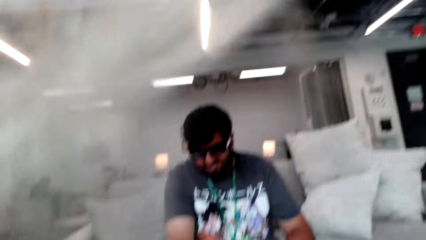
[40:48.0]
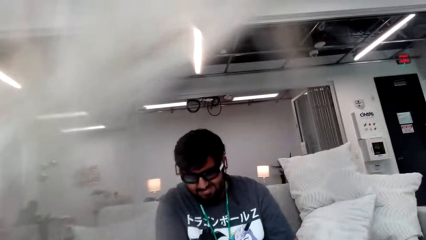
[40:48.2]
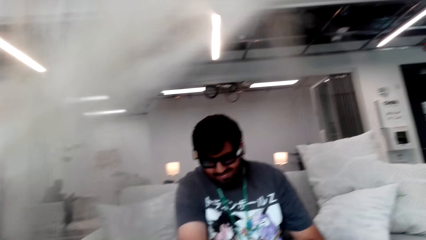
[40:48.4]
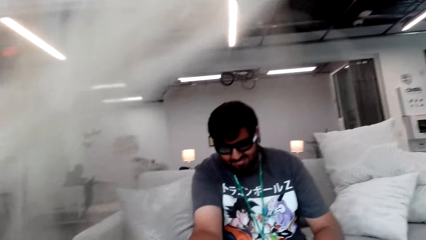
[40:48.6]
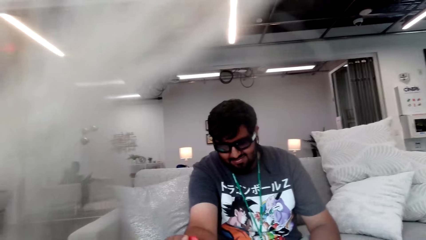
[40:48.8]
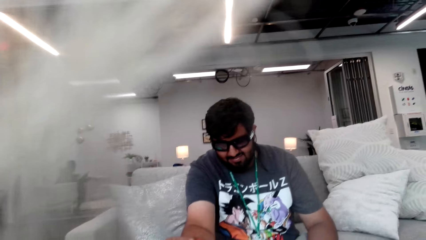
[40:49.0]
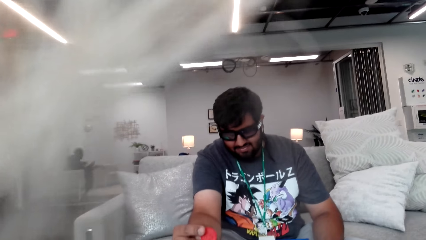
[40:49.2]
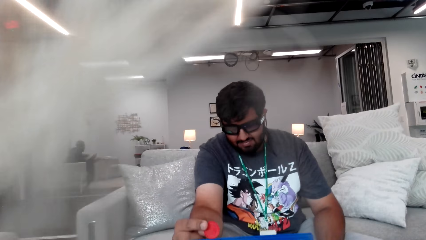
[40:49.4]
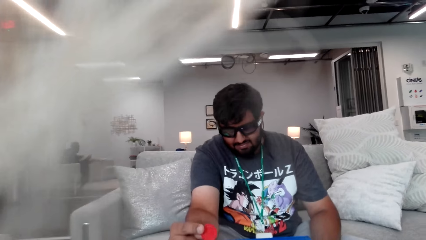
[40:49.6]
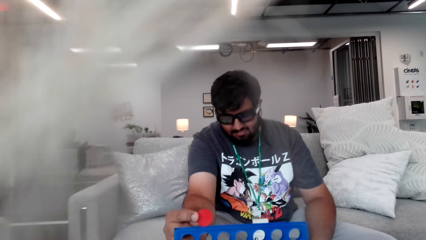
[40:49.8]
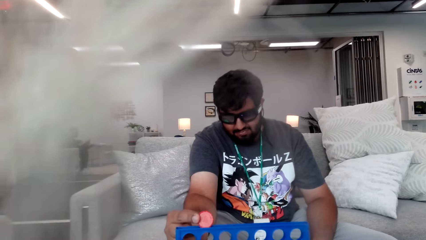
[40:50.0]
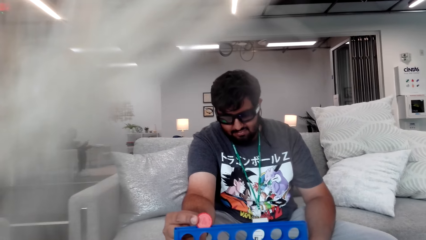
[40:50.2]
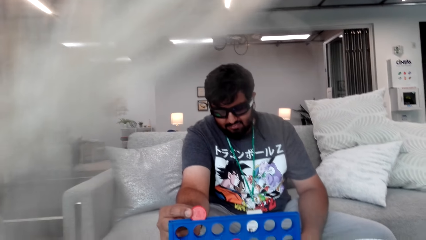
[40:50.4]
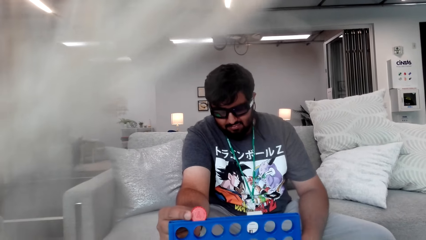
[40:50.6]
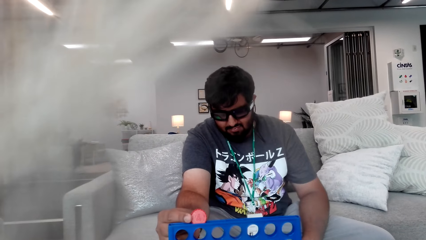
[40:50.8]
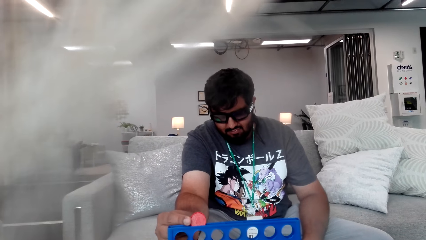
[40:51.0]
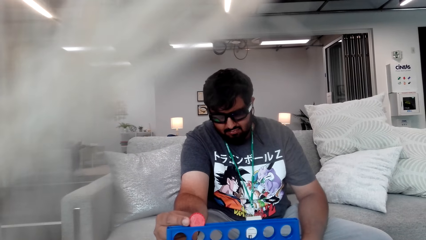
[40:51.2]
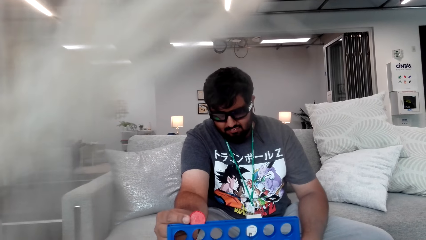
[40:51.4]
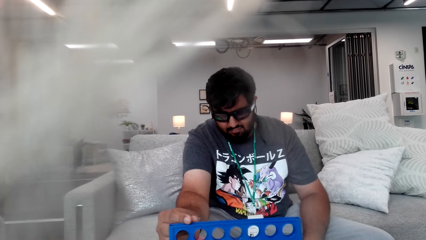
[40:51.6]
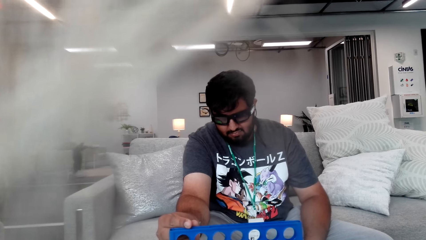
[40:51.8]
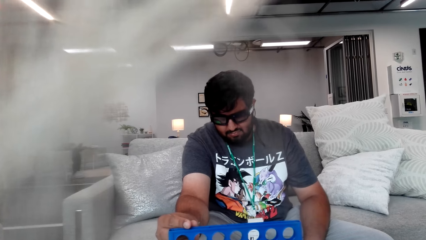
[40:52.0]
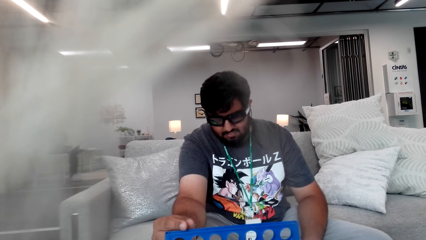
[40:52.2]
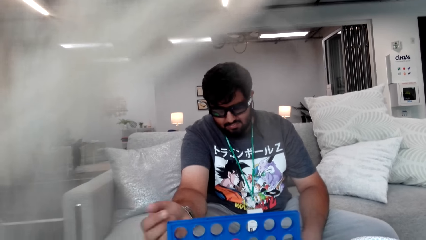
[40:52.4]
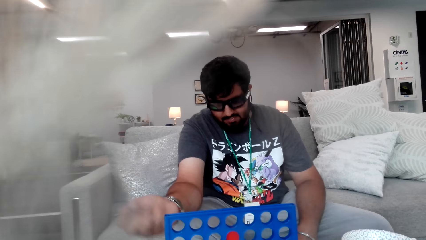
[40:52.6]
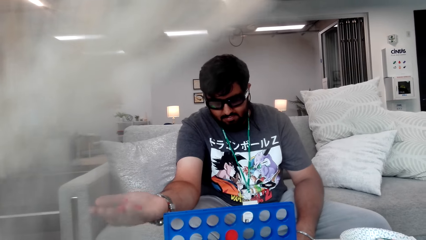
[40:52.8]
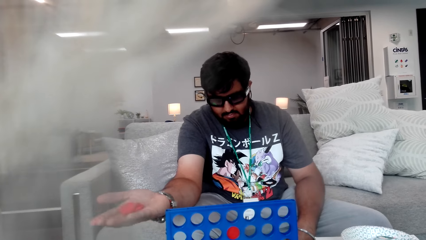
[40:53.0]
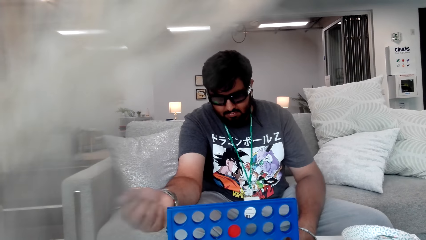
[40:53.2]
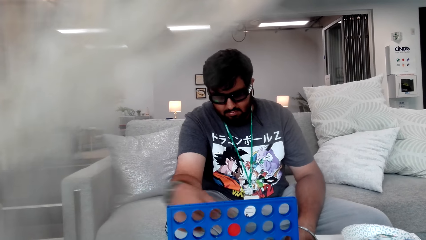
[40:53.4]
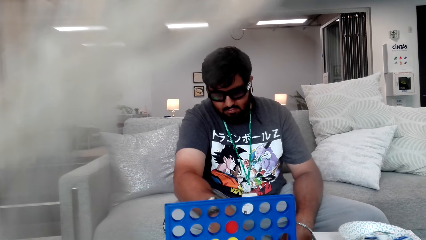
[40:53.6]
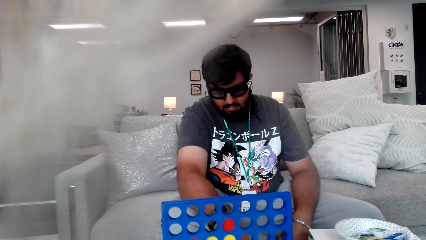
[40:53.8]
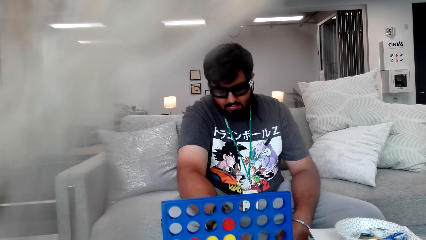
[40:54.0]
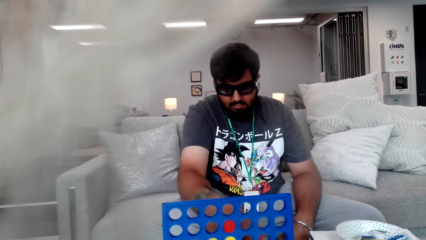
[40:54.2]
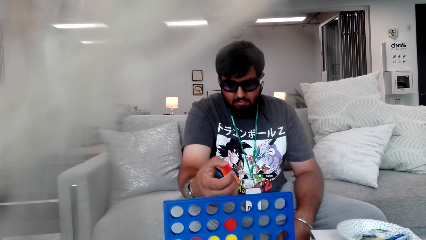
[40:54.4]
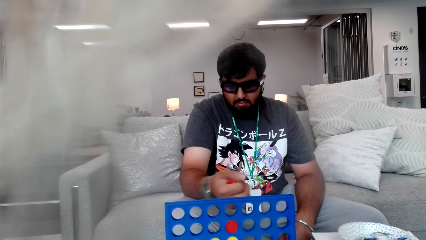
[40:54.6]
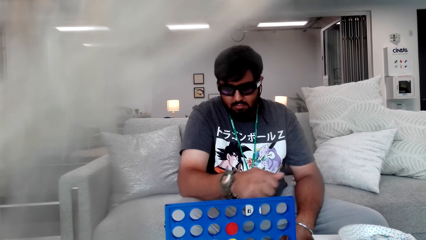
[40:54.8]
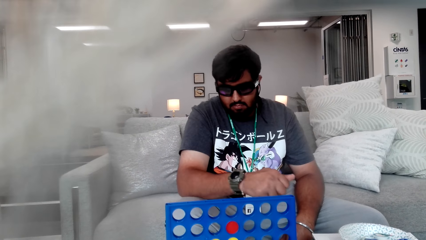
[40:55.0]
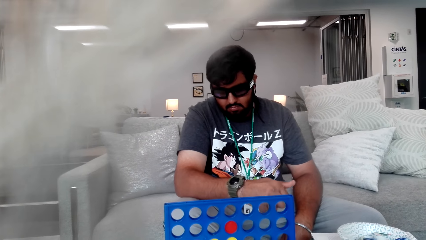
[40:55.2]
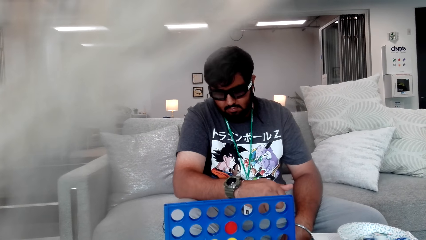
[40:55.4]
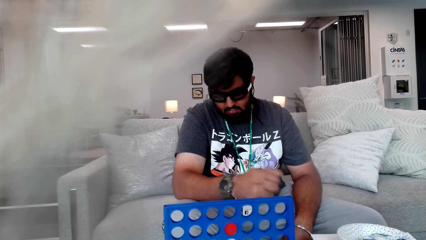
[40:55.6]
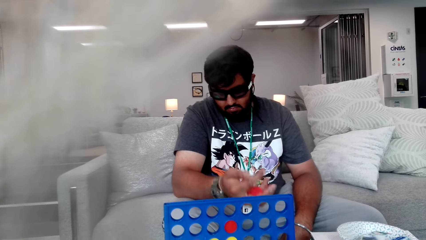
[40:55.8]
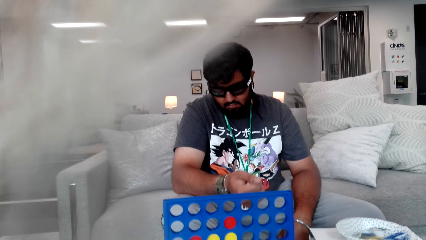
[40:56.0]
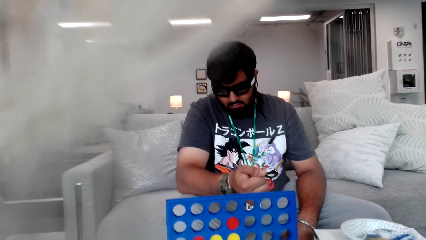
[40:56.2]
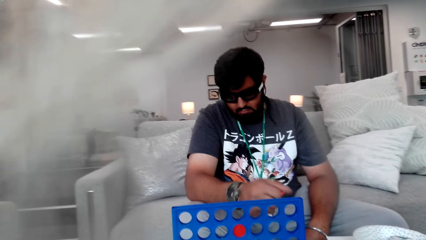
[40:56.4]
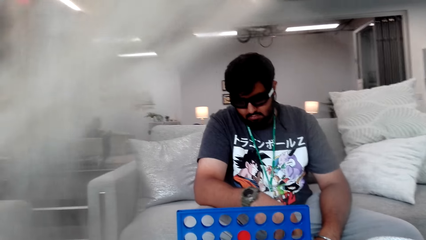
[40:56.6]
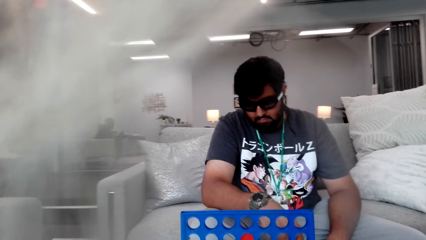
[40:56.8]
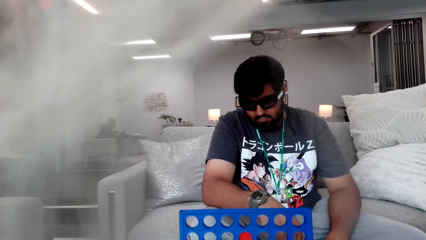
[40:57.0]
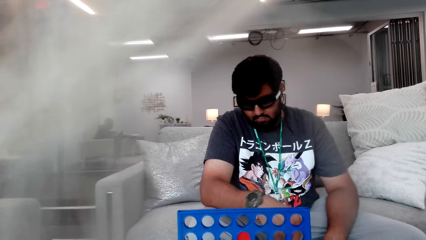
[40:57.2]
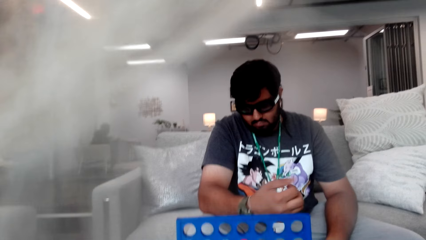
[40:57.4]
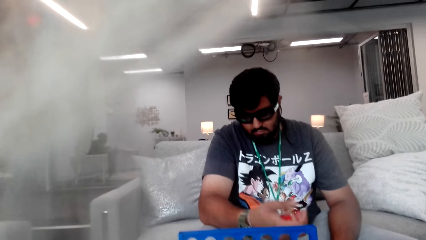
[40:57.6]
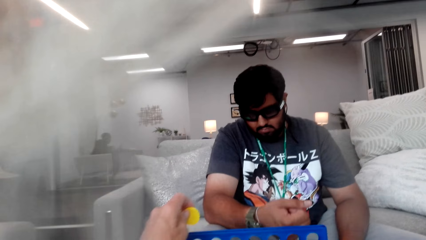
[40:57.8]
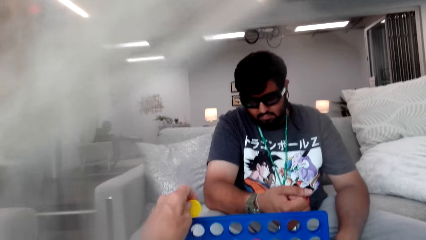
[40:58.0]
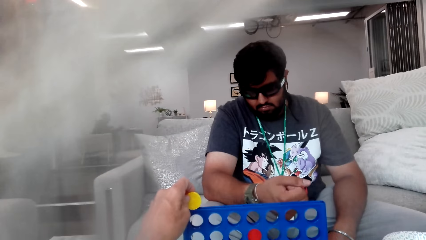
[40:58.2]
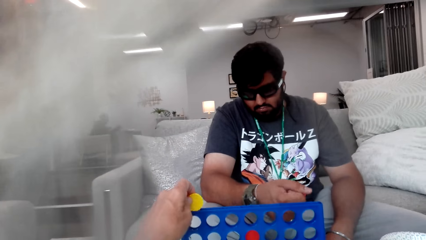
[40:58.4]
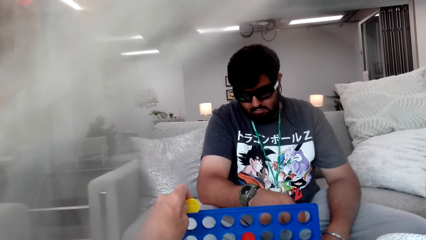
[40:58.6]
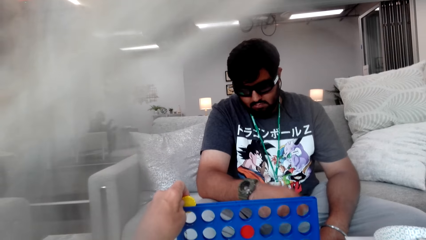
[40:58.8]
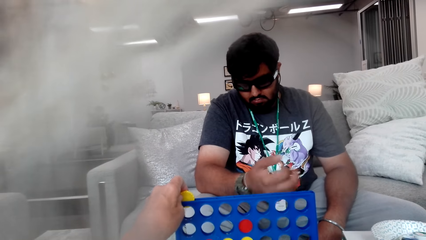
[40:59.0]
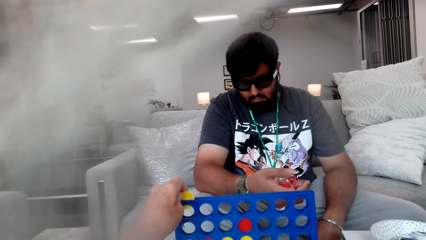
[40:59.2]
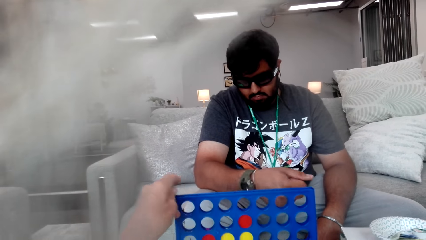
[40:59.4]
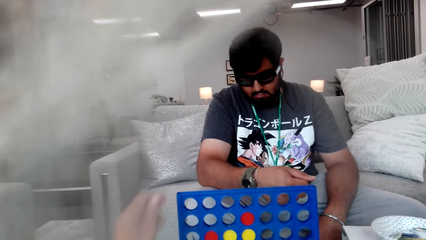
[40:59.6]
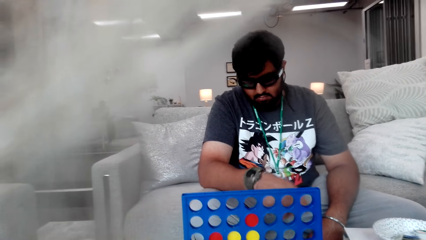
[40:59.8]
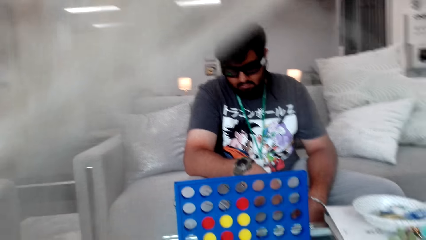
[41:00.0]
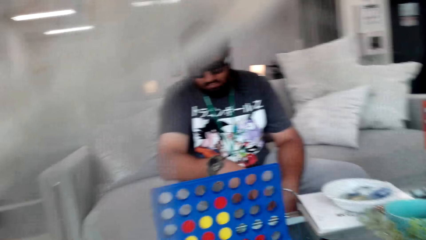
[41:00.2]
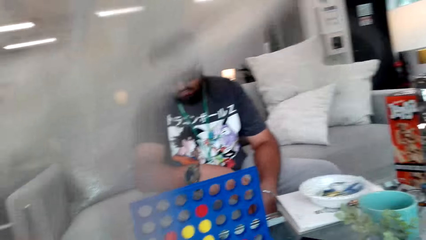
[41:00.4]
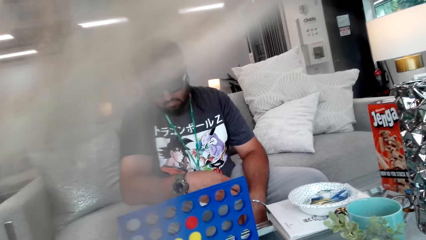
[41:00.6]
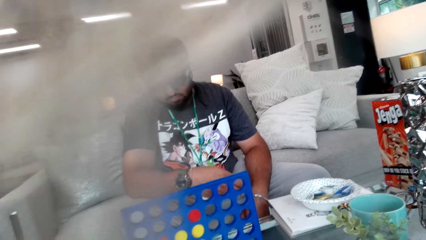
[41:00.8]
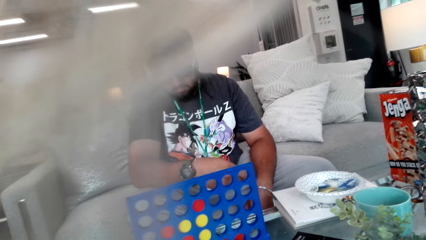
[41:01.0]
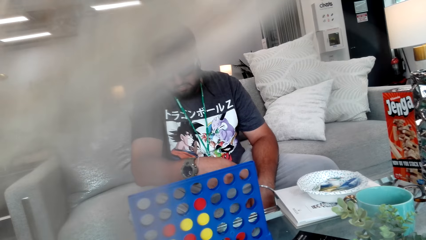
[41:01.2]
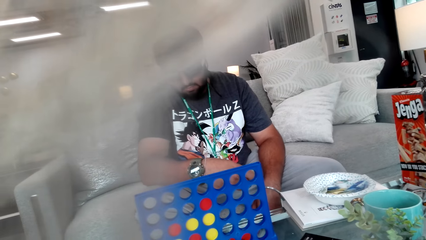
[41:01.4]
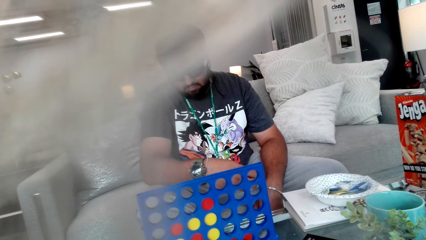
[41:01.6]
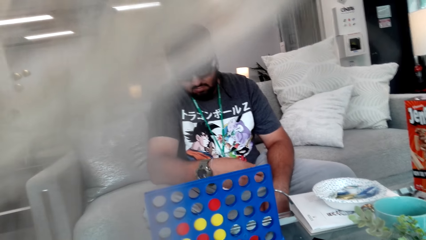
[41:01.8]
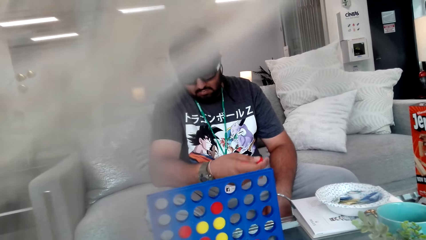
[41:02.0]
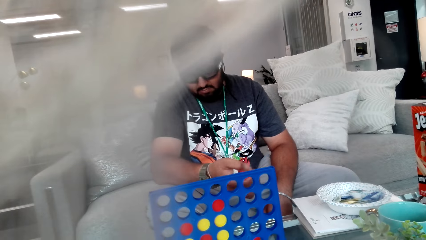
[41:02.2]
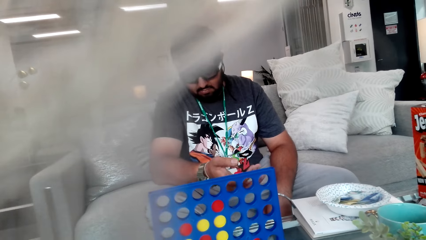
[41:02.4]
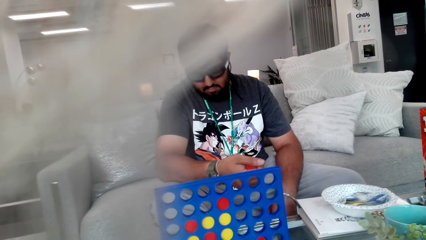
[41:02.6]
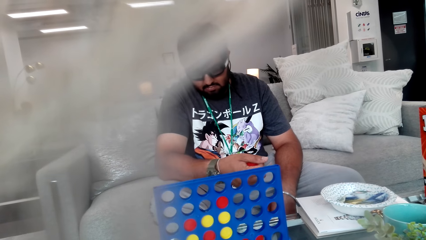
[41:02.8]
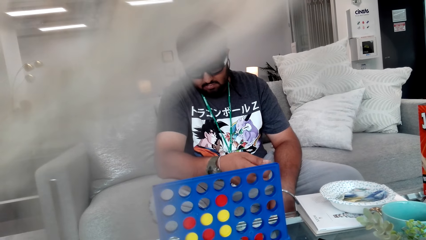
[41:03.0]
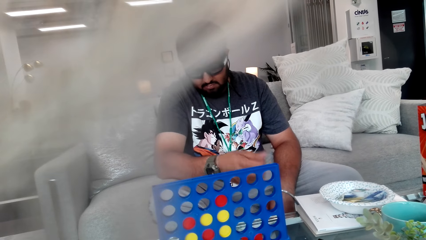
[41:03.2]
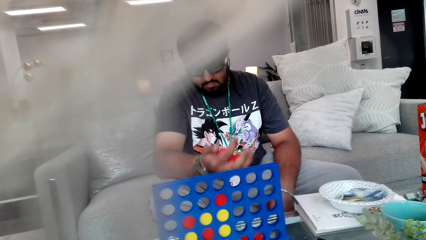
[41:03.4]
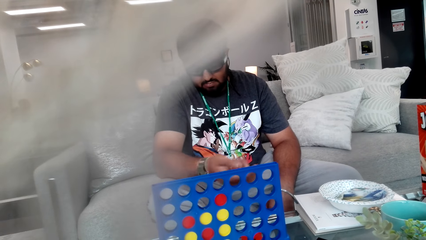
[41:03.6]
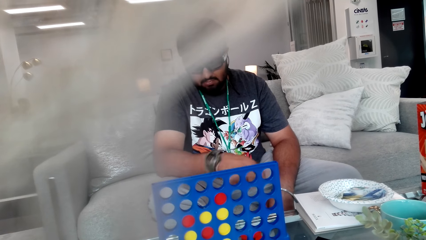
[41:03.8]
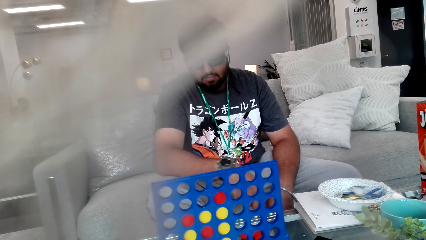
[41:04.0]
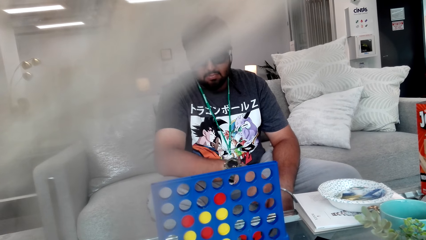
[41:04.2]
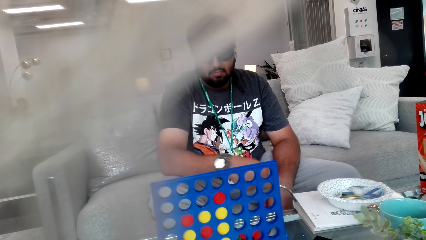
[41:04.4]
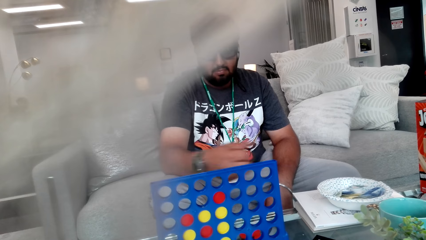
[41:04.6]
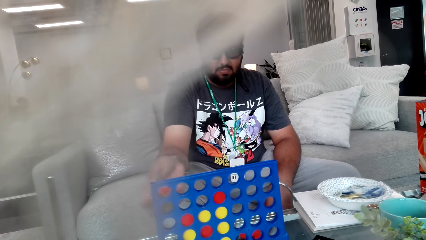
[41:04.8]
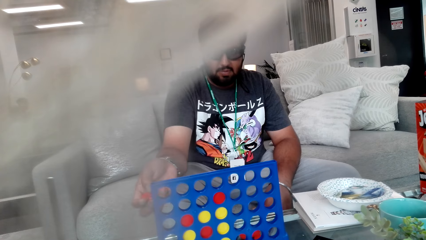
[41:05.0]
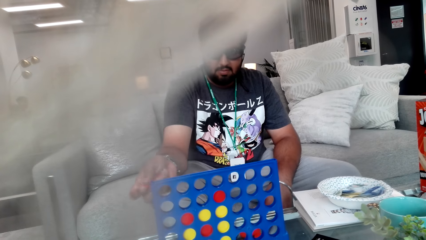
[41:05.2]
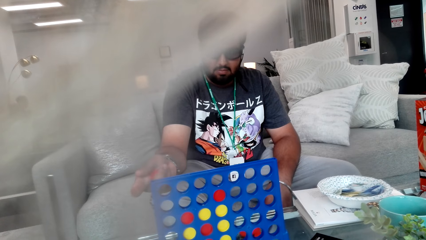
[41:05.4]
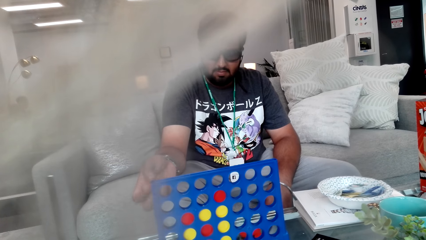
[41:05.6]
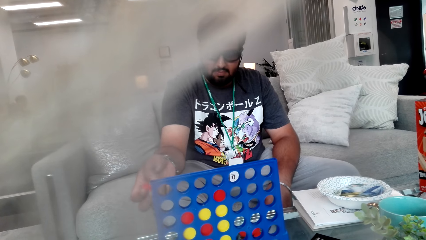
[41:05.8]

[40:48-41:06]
A person holds the bingo. The camera wearer holds the bingo. They drop the bingo. The person holds the bingo.
